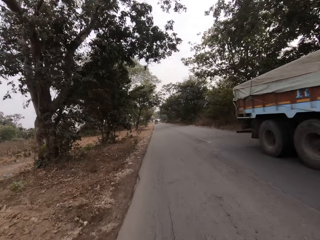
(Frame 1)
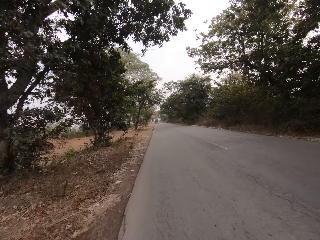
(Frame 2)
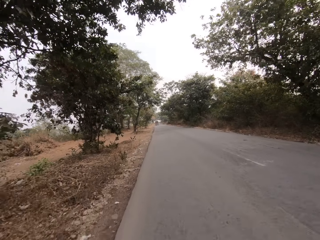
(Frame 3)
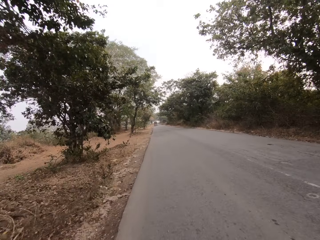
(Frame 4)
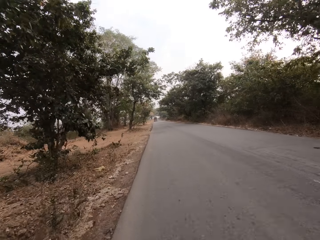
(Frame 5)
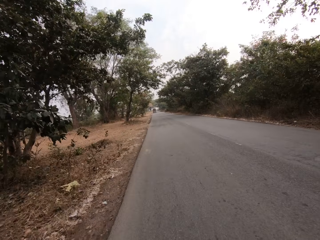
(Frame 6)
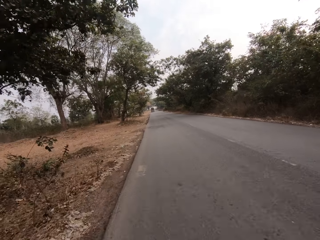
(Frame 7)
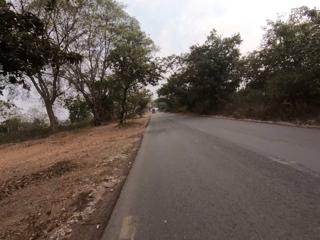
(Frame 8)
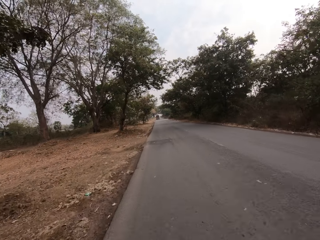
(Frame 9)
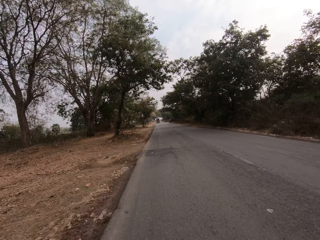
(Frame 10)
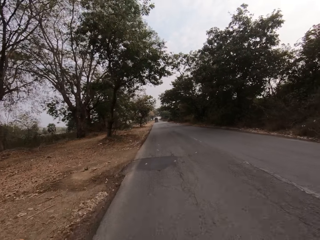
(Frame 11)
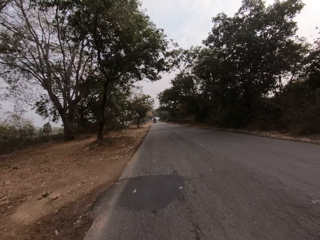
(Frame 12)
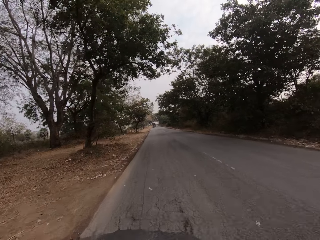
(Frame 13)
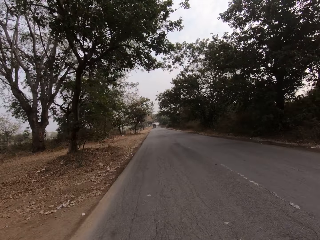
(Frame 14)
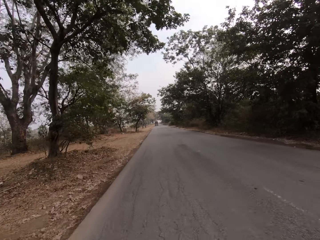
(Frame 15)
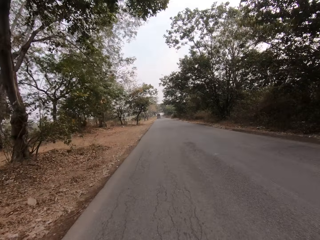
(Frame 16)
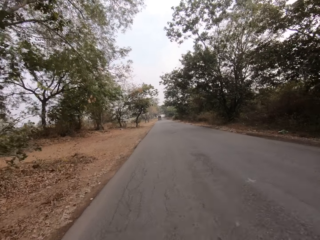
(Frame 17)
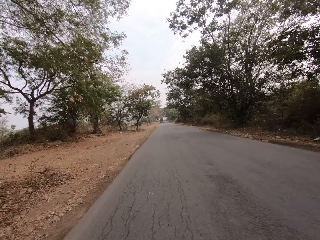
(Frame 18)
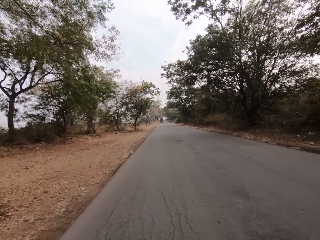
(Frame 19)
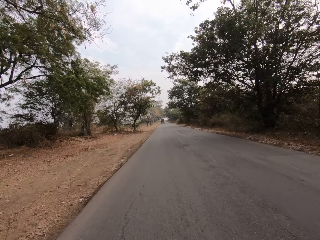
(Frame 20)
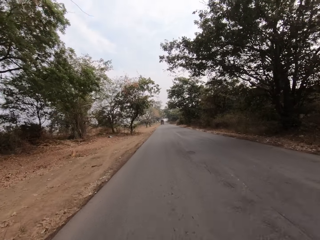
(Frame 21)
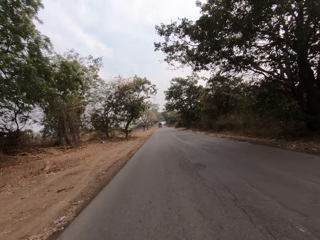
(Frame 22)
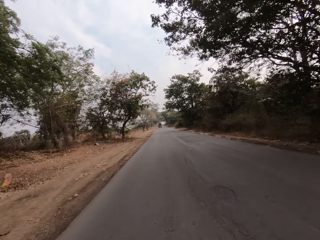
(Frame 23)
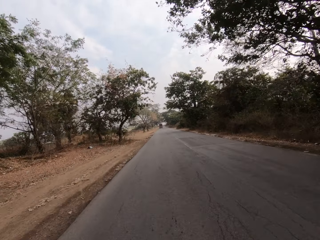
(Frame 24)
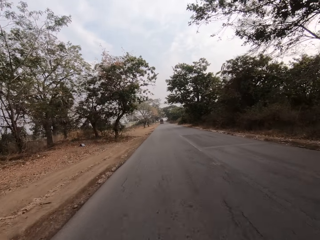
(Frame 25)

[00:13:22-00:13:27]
The camera wearer drives past a truck.

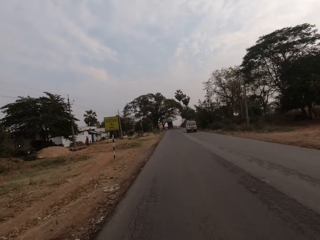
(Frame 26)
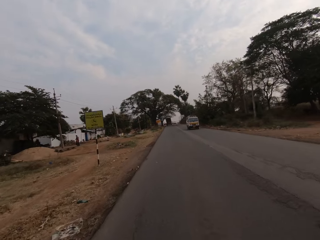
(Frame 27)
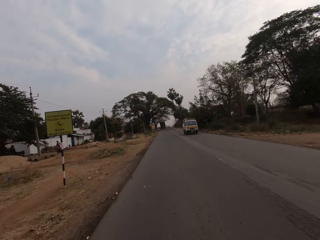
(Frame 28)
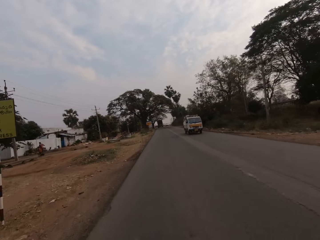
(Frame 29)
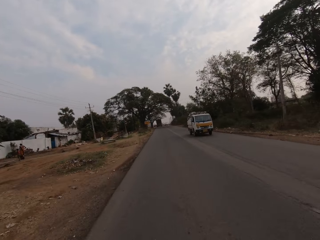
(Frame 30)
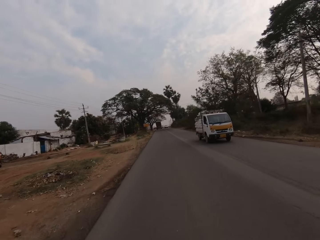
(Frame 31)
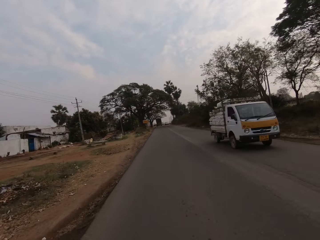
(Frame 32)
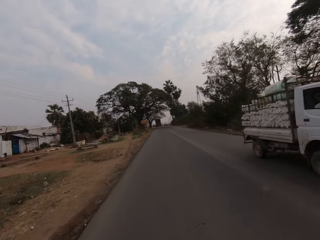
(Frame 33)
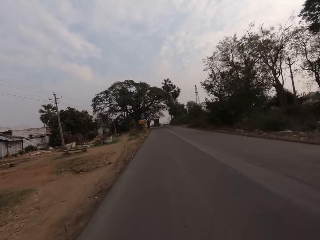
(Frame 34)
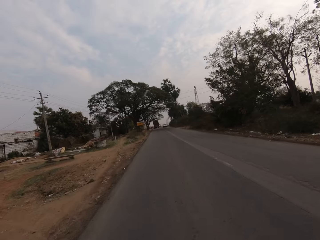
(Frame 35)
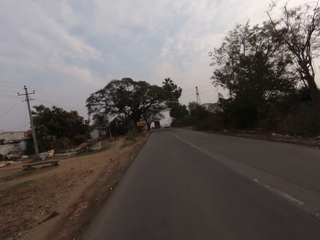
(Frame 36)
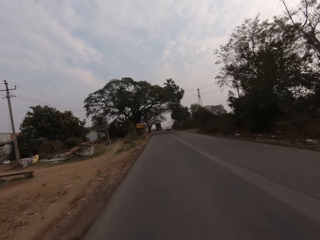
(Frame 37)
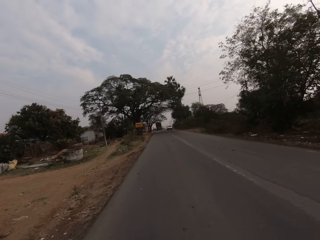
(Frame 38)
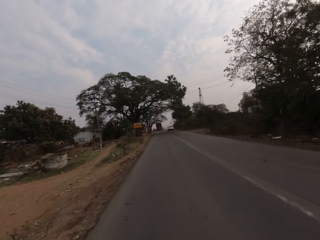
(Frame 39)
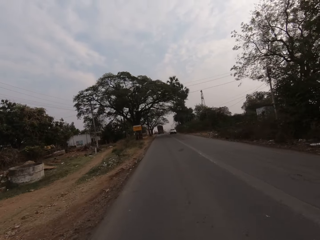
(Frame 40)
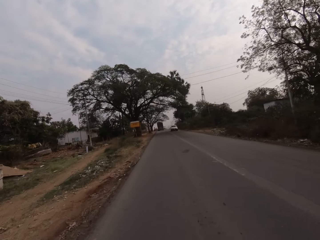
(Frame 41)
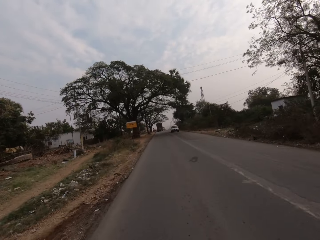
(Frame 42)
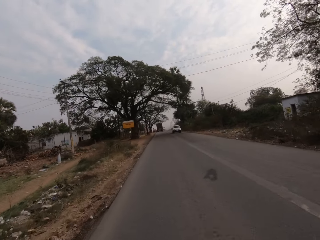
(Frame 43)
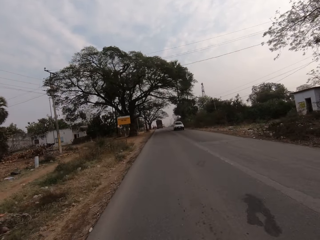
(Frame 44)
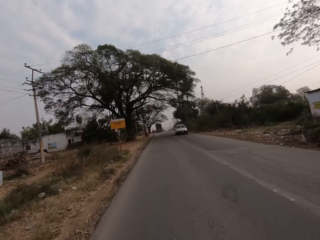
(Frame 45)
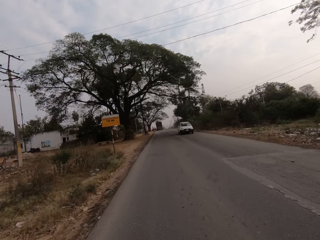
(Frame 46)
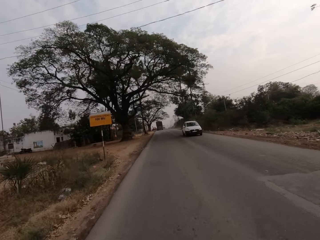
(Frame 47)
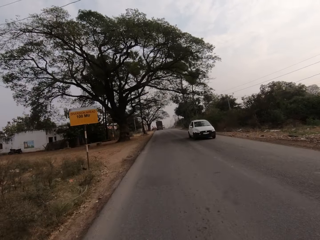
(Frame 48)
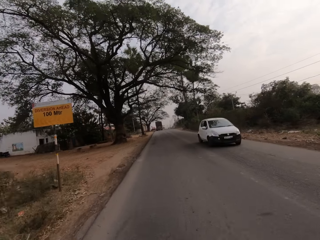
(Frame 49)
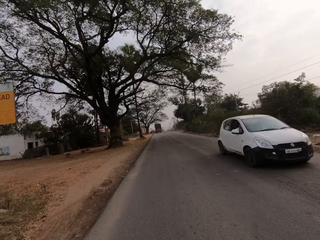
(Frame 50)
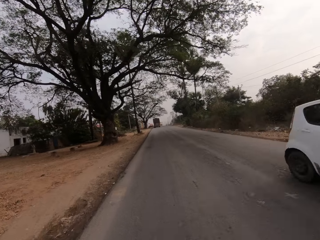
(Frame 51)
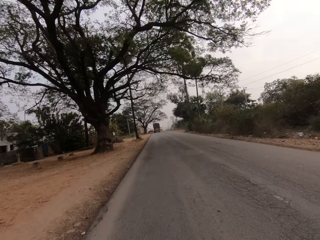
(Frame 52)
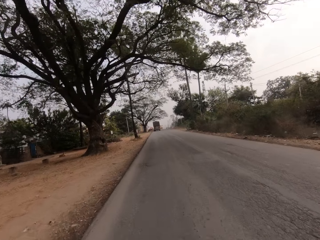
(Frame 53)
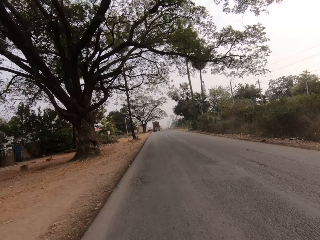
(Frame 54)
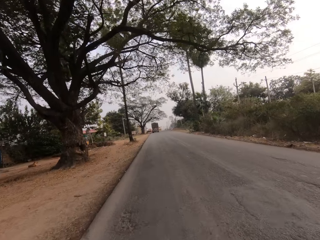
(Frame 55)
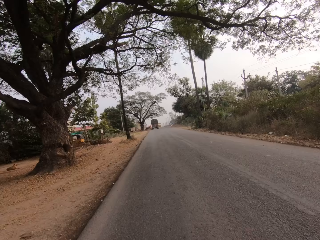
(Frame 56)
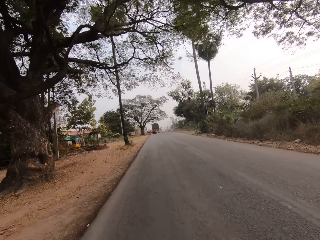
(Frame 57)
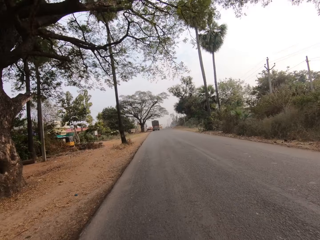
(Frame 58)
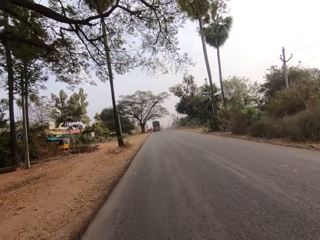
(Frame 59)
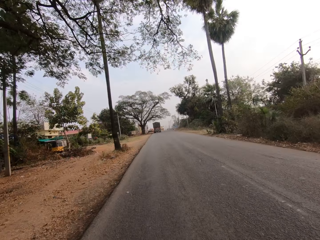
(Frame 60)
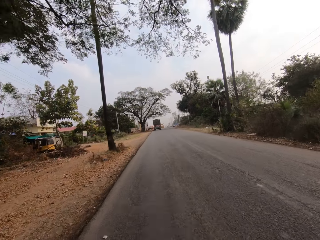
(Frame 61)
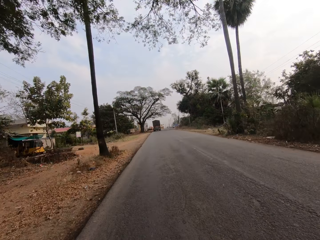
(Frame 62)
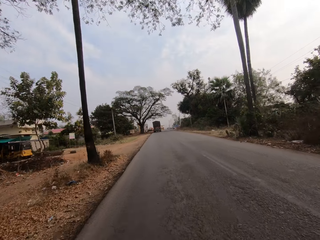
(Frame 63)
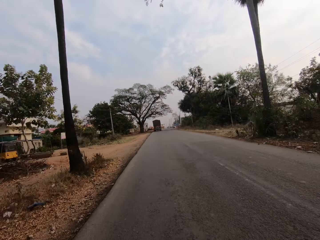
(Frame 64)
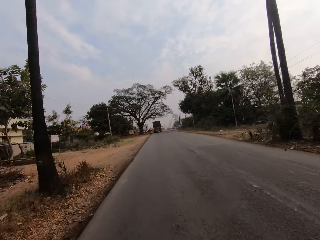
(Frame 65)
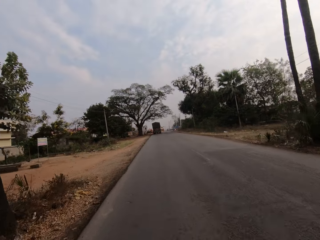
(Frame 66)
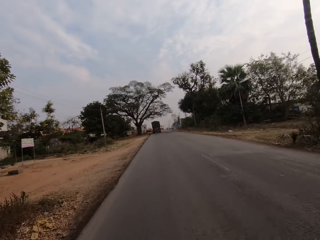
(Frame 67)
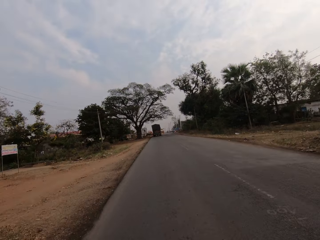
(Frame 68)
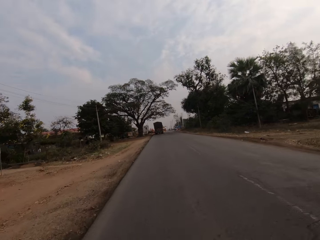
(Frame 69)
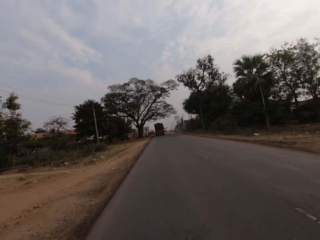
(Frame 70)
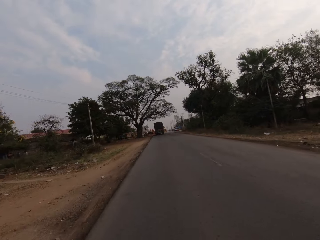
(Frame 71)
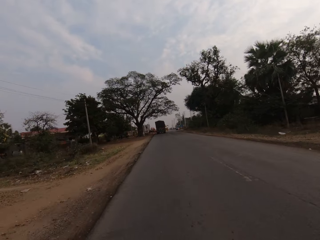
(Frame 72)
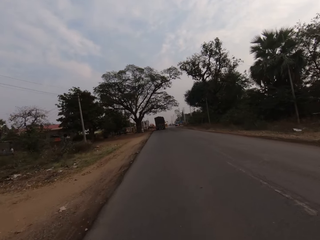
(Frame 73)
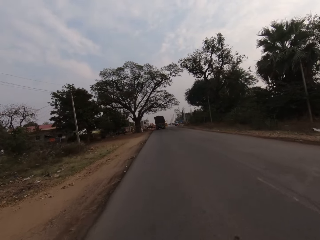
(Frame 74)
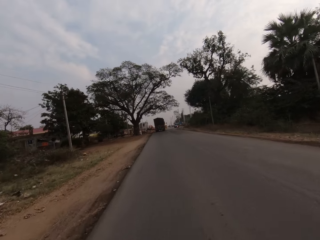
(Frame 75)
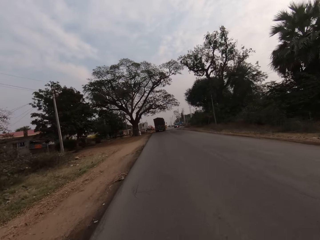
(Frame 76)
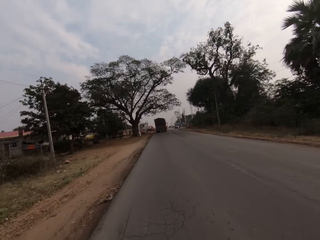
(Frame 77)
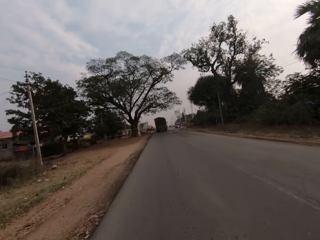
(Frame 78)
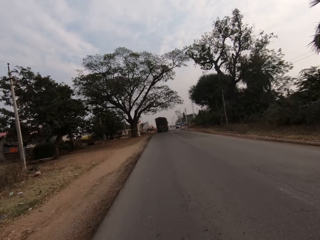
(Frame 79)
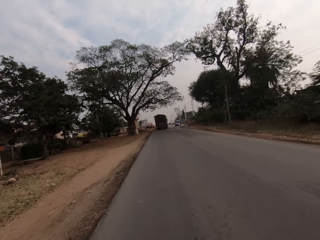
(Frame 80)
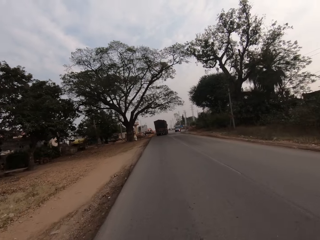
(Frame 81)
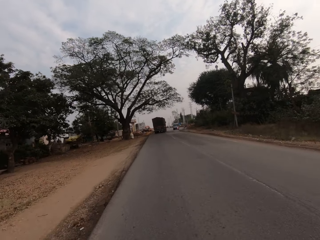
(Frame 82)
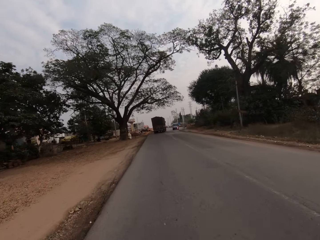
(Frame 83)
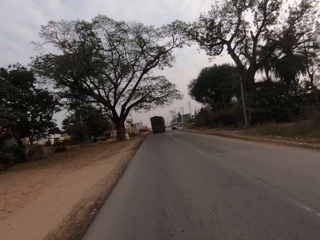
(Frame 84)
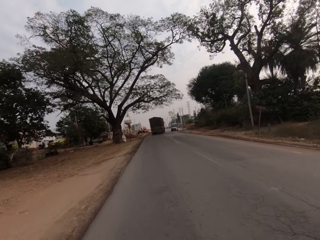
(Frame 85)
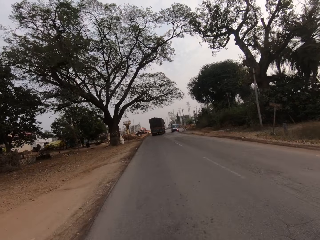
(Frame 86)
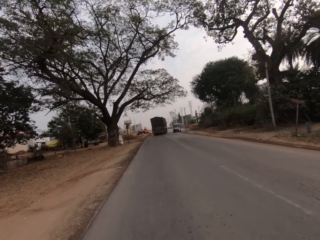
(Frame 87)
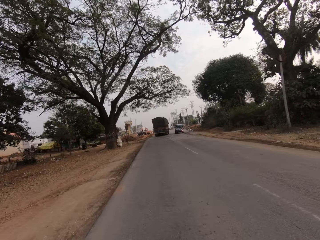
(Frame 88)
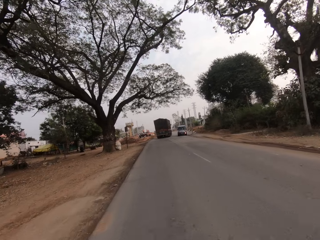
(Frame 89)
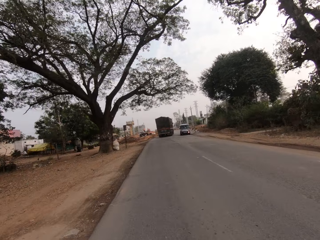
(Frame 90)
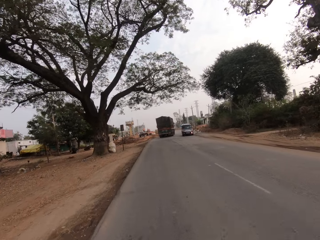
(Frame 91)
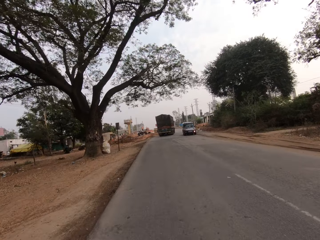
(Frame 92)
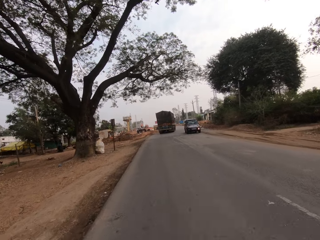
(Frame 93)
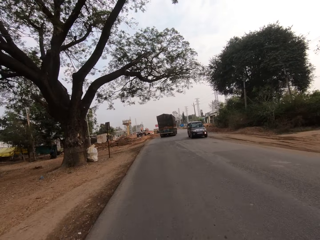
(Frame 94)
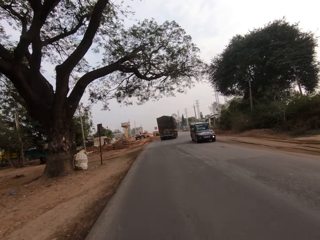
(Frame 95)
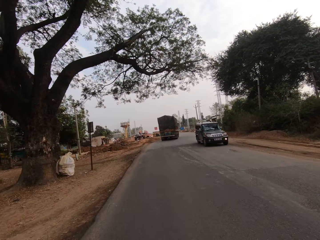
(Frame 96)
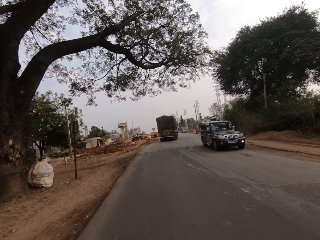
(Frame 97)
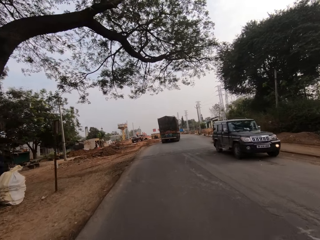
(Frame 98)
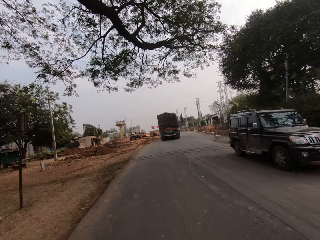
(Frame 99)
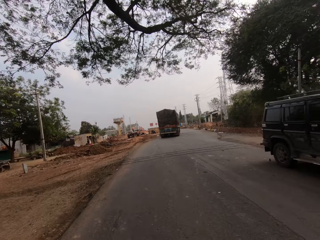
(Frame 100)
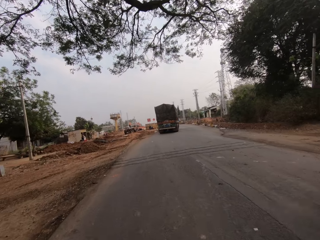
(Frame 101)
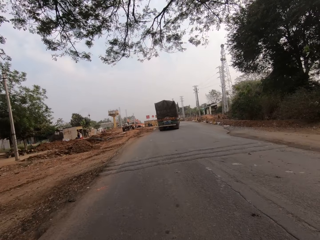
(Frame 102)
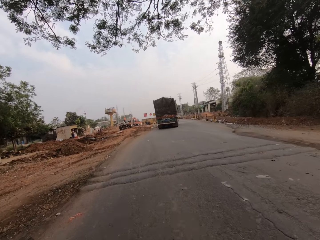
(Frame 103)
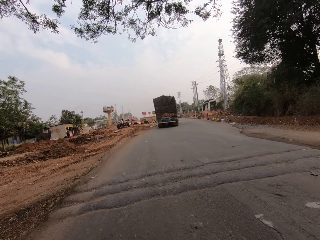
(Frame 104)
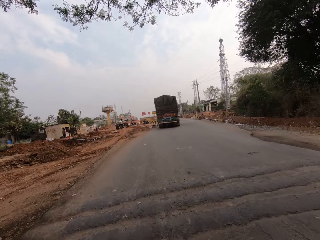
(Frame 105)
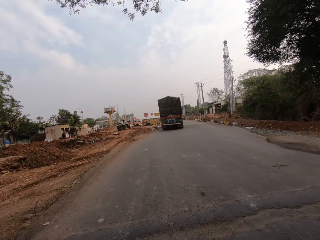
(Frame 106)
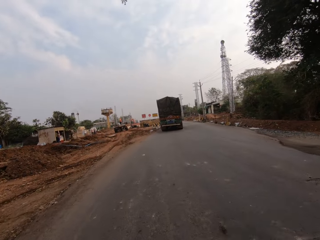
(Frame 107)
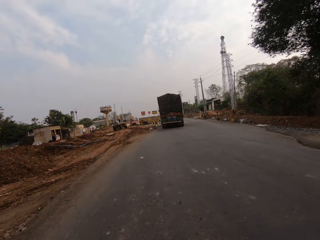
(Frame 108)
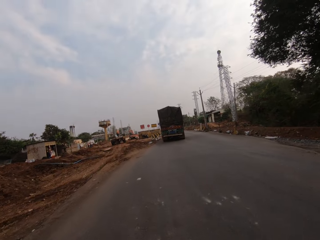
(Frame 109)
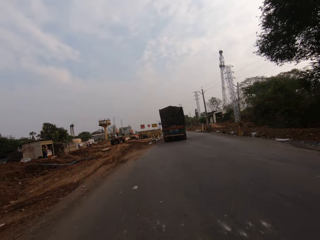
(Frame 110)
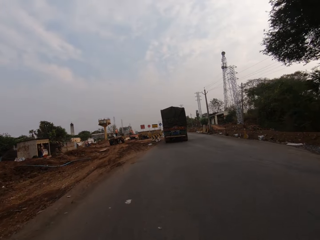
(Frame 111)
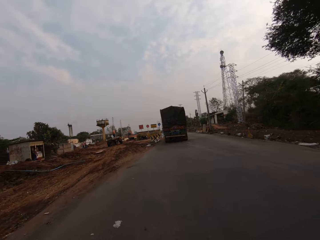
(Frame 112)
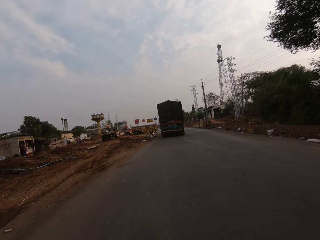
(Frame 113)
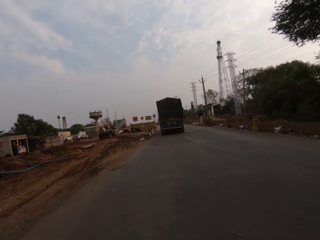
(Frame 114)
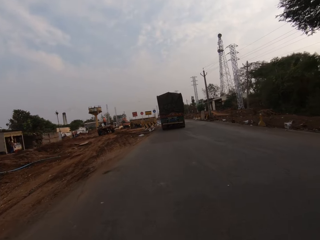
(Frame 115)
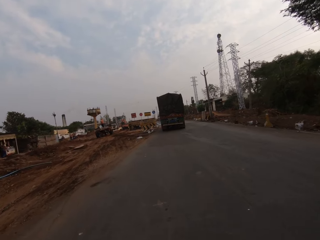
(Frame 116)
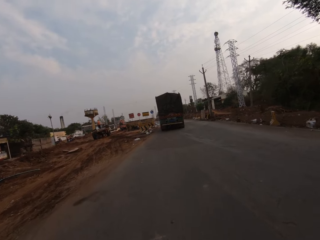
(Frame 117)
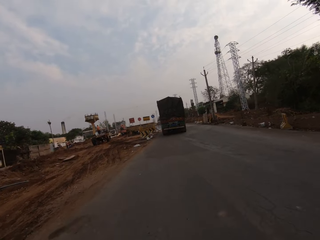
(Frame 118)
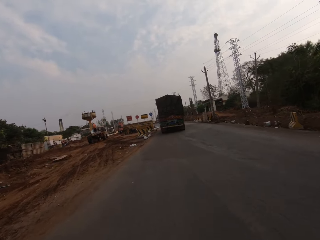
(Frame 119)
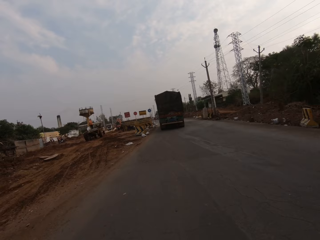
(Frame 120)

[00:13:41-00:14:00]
The camera wearer drives past a truck. They ride past a white car. They ride past a car.
